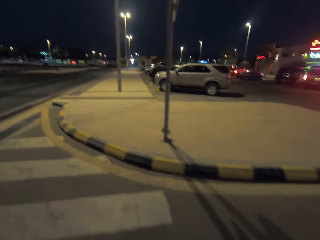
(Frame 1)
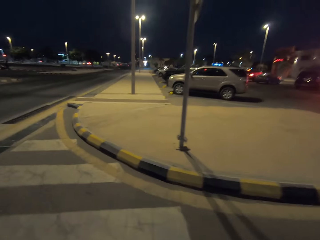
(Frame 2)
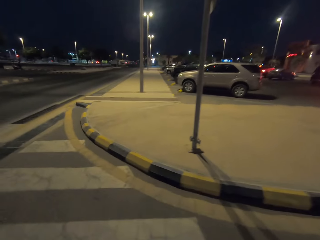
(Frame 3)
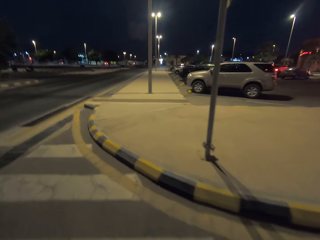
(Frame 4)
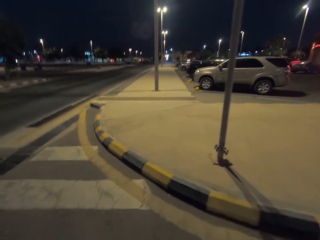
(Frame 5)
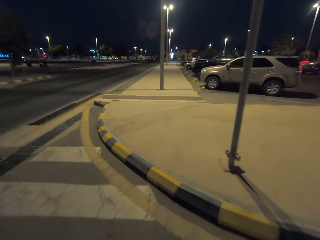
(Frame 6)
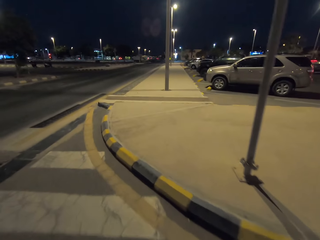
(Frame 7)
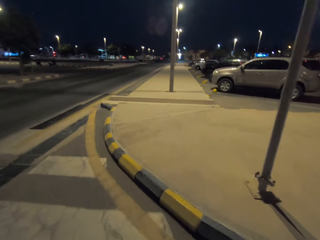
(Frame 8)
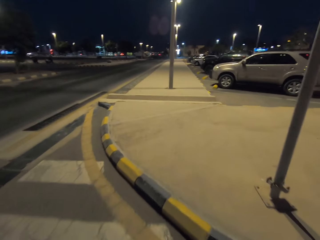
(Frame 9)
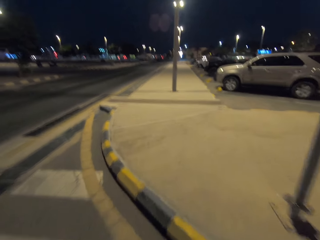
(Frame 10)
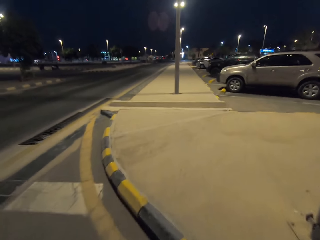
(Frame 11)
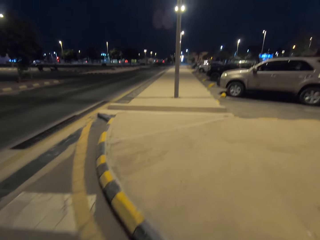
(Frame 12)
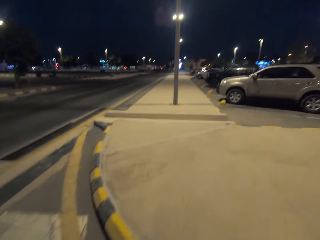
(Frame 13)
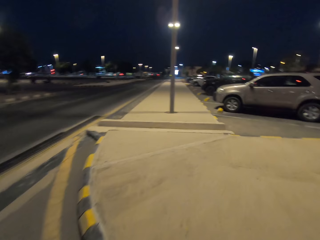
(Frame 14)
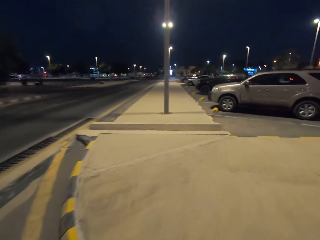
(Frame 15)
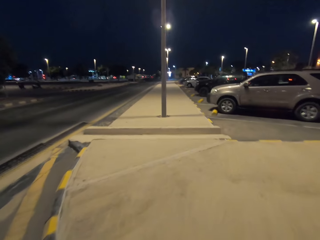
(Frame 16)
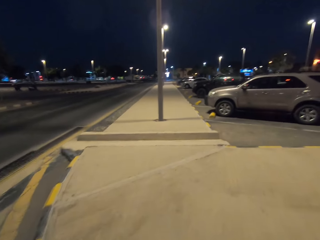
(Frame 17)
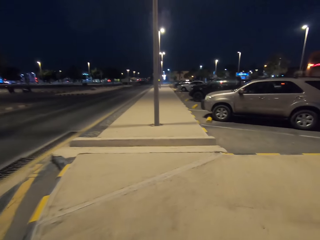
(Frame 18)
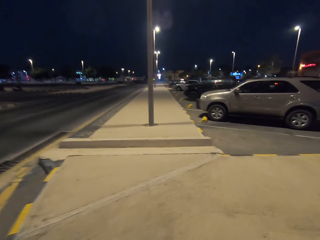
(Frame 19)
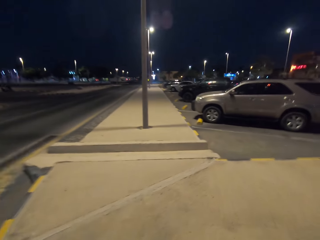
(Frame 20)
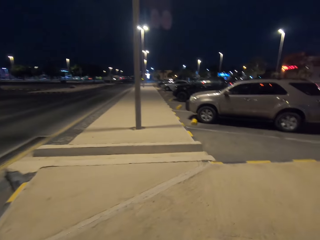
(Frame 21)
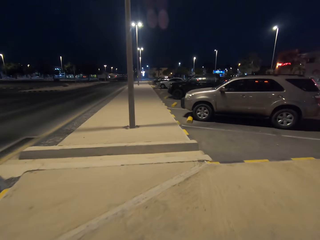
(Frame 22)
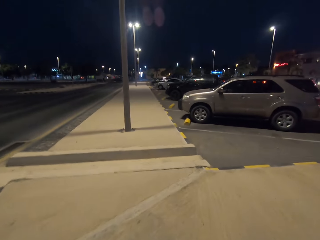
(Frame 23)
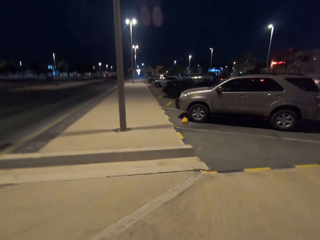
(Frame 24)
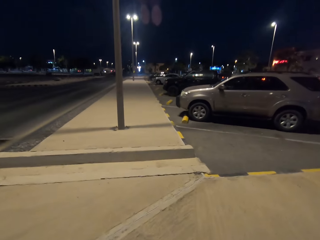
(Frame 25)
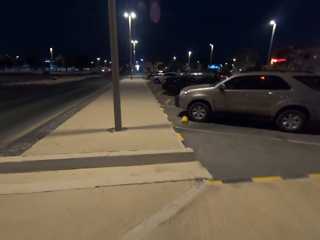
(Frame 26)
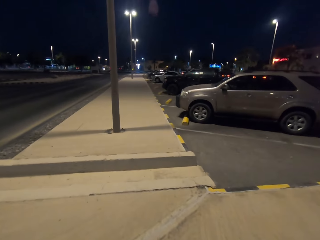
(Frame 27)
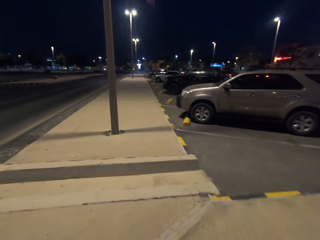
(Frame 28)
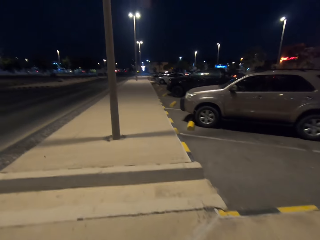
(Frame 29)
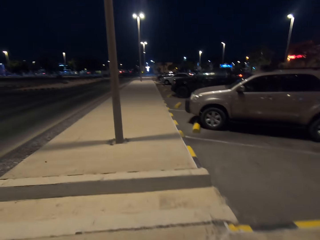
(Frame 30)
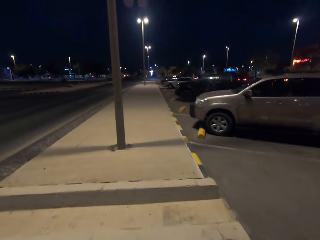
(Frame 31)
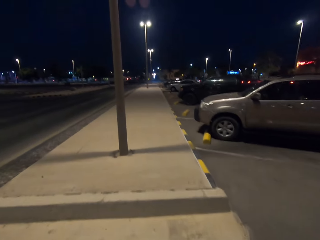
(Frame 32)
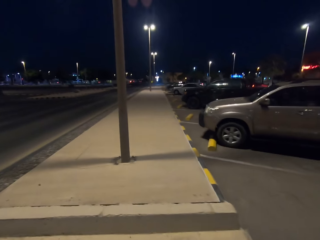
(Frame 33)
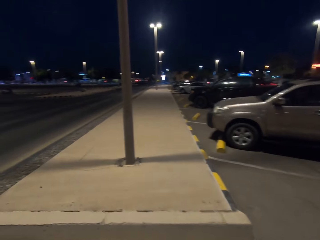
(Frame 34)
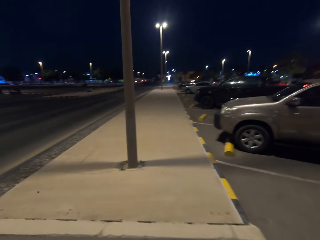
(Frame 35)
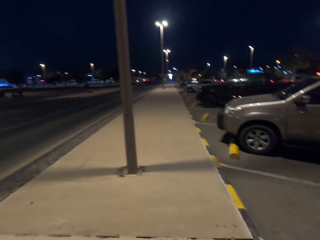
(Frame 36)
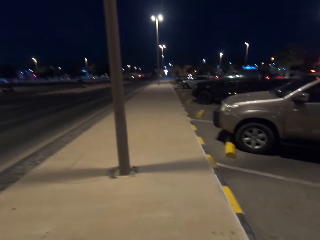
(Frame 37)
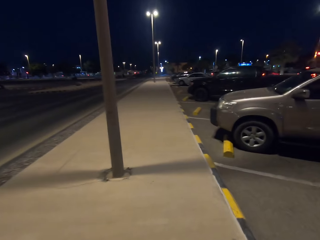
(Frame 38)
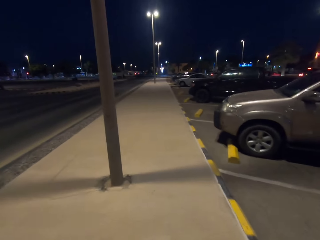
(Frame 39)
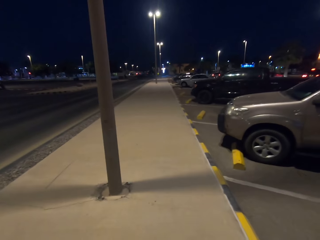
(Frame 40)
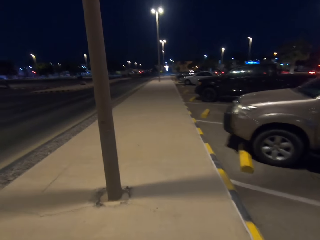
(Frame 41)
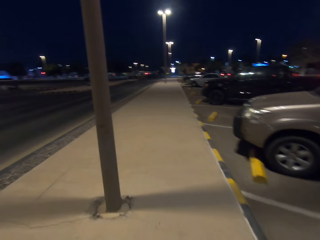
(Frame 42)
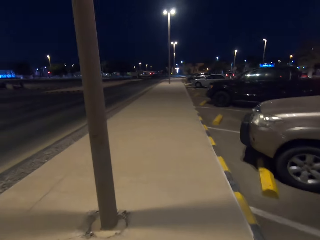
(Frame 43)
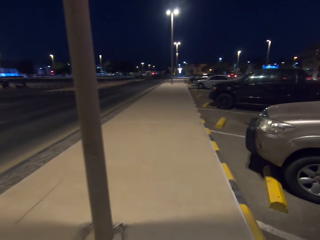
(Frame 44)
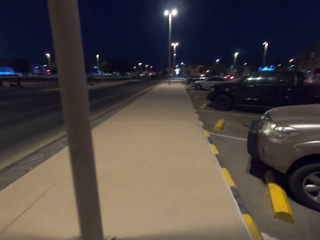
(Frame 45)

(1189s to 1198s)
The camera wearer walks along the sidewalk.

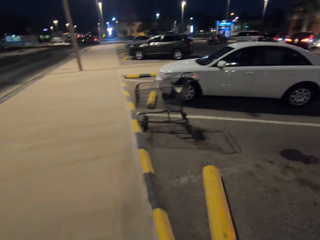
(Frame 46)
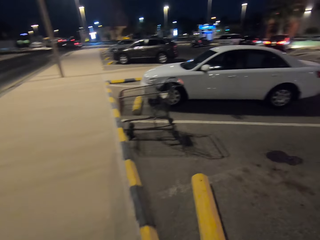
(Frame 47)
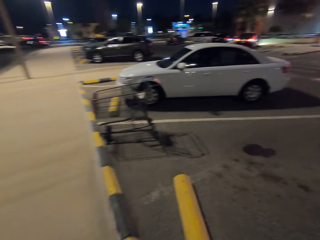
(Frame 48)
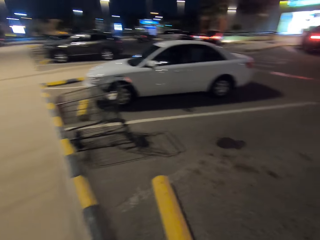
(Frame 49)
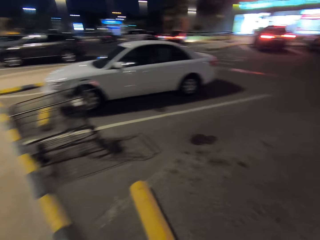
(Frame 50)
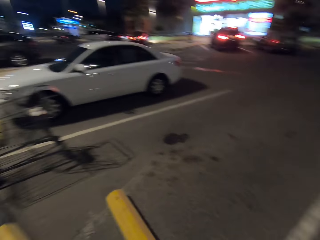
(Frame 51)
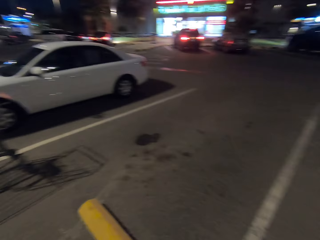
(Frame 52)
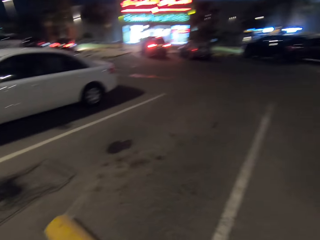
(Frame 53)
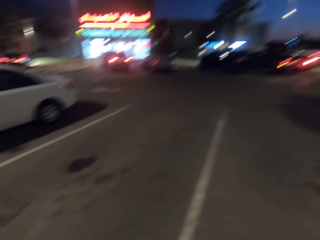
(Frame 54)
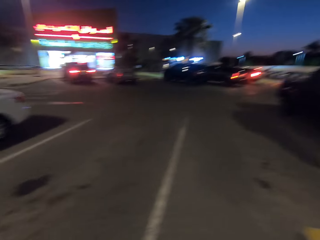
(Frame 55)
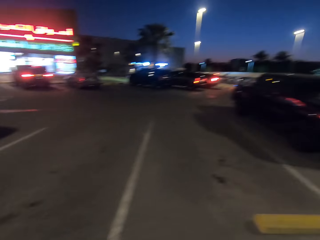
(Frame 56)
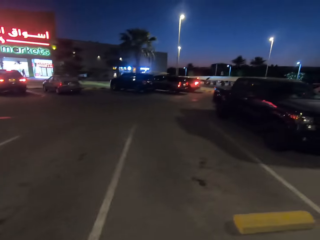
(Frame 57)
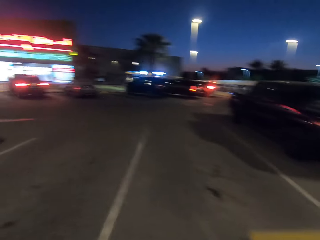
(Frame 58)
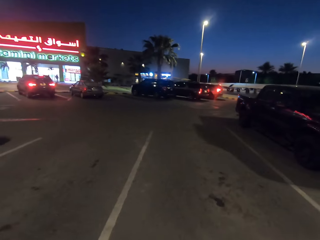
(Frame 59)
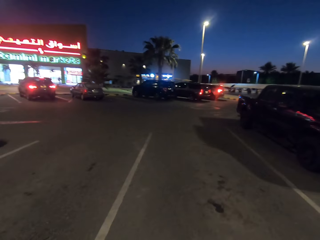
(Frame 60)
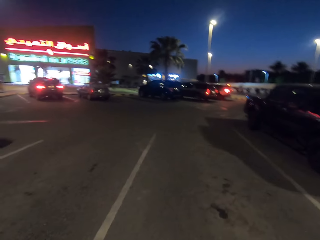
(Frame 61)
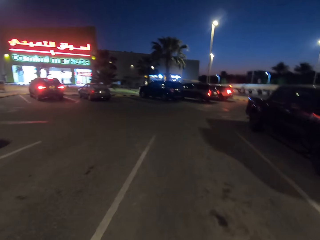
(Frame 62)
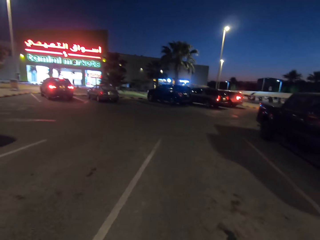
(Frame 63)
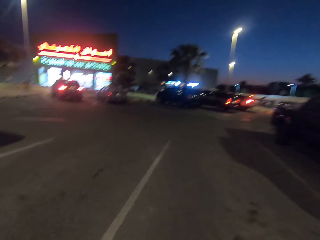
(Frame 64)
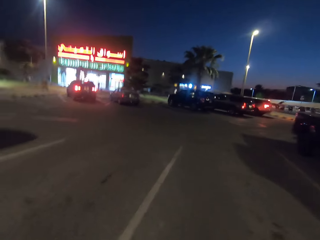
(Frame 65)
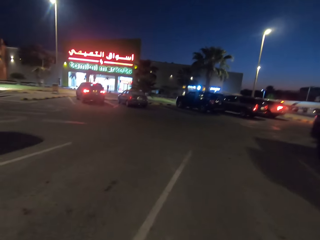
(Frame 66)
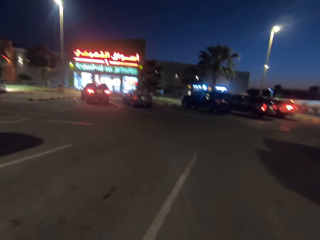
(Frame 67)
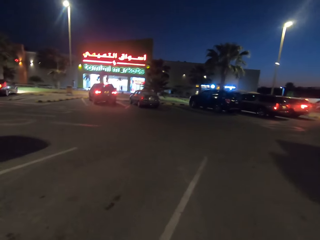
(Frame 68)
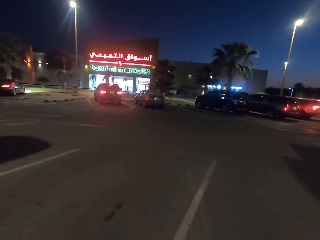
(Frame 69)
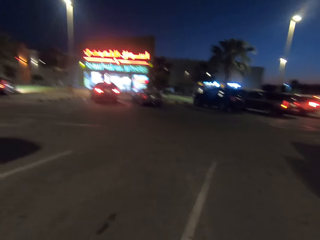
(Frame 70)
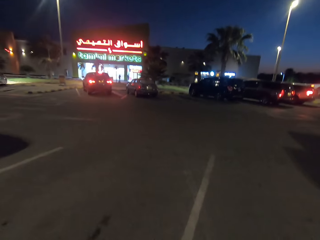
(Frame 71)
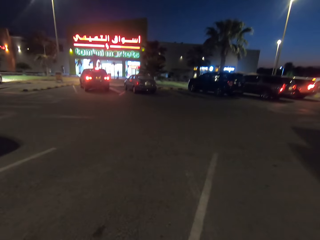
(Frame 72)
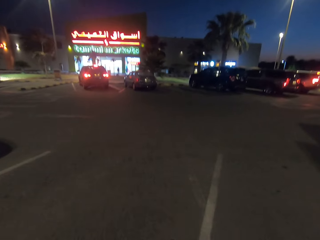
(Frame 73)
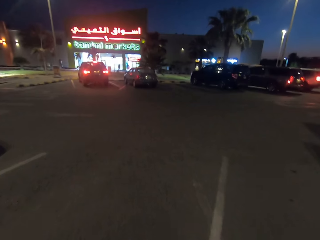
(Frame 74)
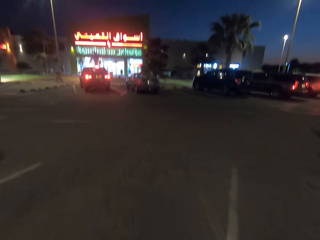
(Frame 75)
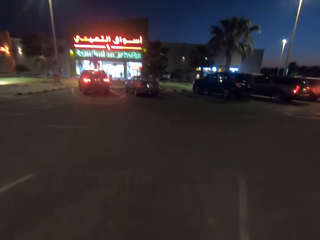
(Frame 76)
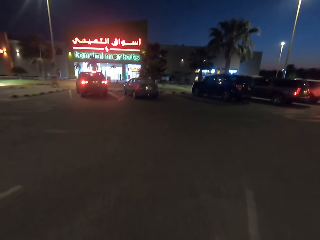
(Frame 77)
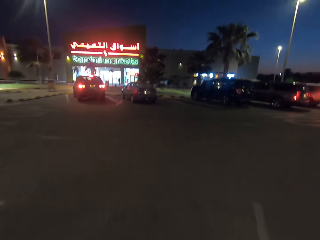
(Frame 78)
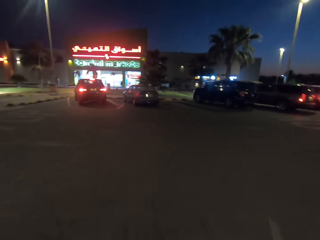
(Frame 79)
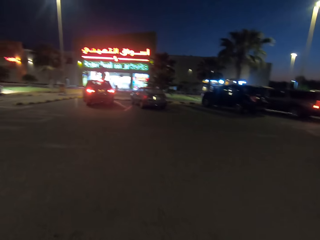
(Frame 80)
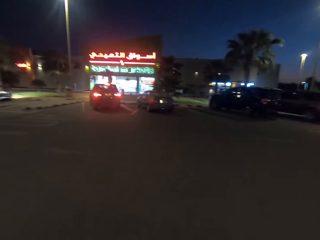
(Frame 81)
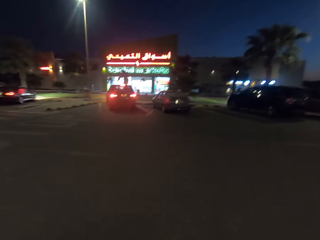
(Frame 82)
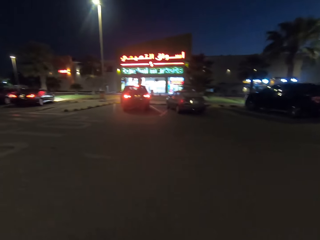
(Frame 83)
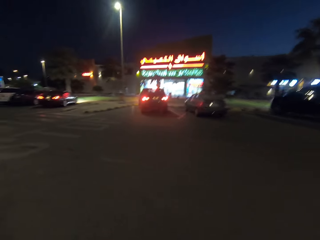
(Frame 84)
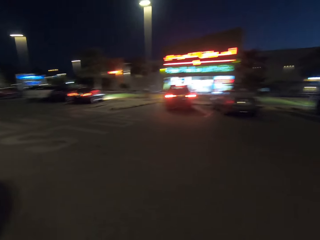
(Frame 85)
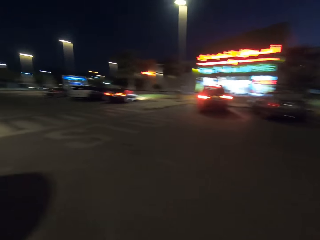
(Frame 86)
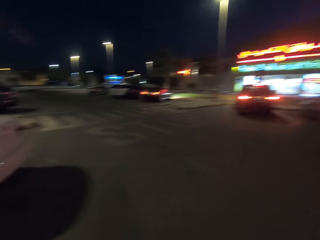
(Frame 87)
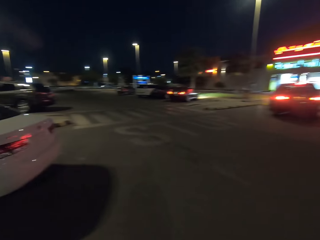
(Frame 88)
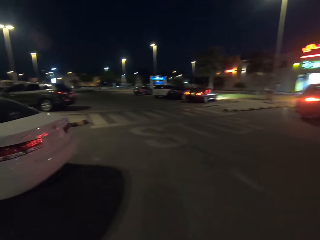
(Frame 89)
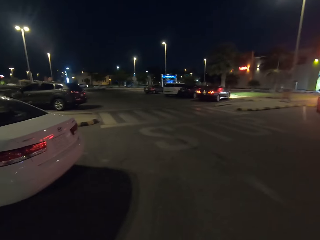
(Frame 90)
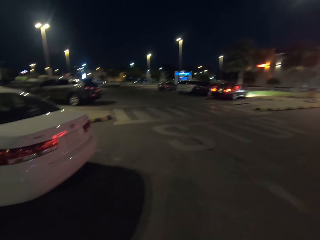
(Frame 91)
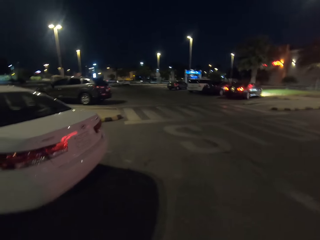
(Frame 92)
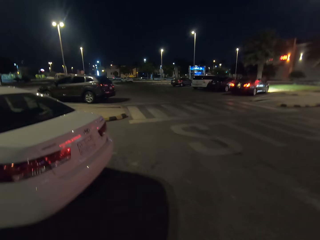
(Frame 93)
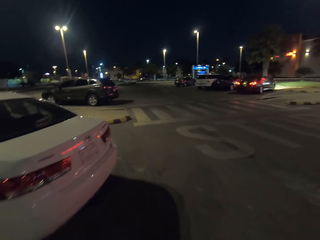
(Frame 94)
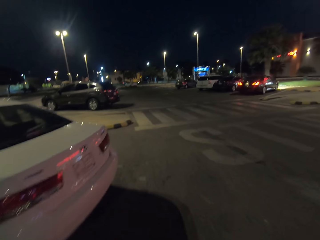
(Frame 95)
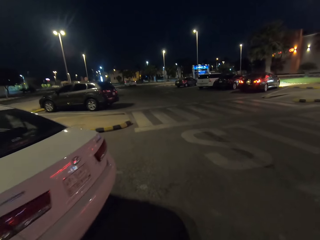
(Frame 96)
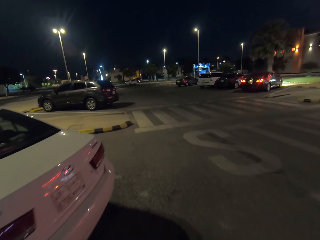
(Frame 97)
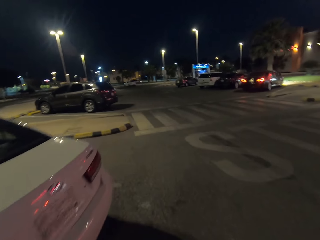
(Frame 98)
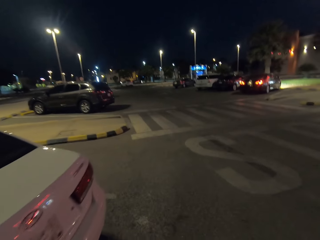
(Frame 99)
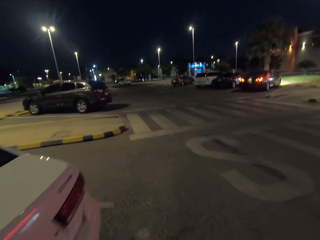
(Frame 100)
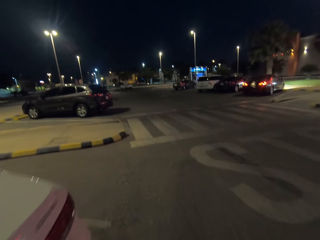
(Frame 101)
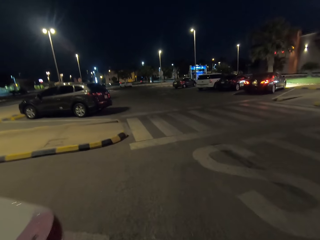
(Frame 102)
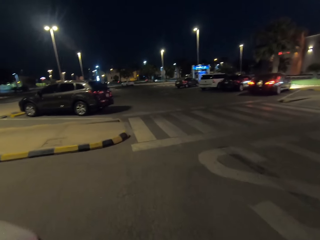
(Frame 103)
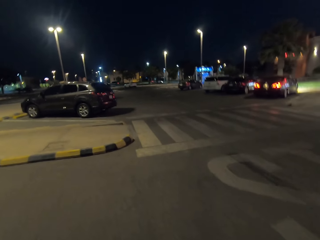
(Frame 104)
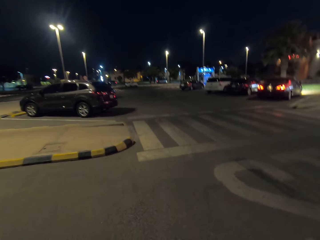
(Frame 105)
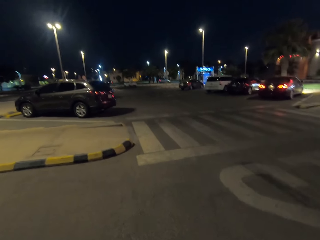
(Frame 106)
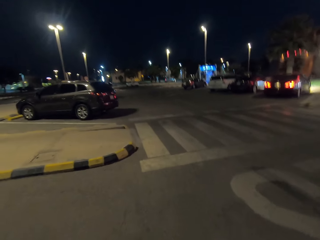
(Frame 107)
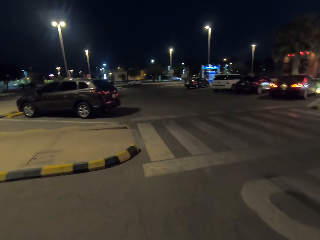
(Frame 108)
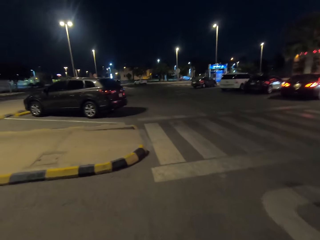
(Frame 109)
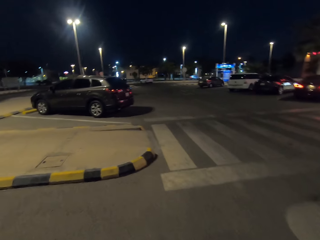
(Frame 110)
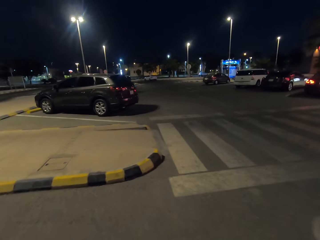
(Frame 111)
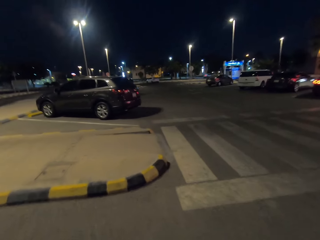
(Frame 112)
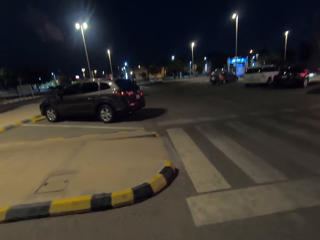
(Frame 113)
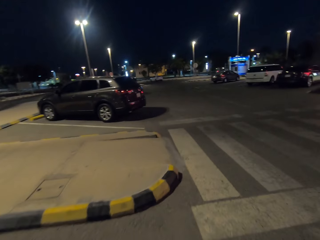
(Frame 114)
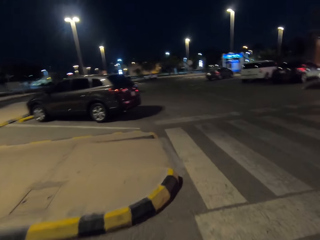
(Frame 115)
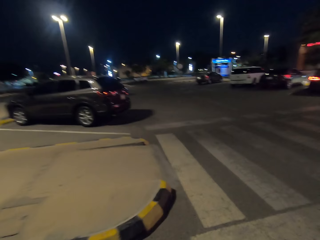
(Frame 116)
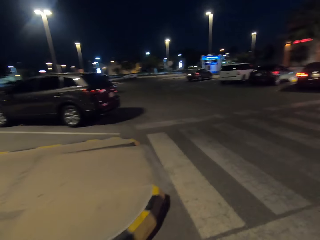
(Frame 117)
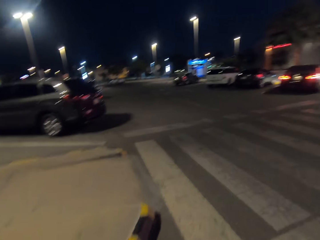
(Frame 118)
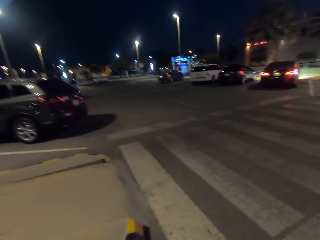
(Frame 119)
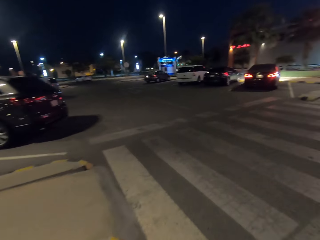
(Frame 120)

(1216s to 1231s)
The camera wearer walks around the parking lot. They walk on the road. They look around the parking lot. They walk around the parking lot.
